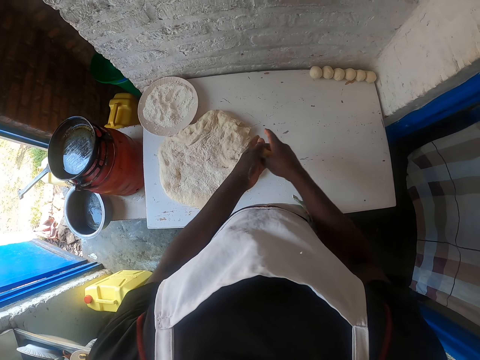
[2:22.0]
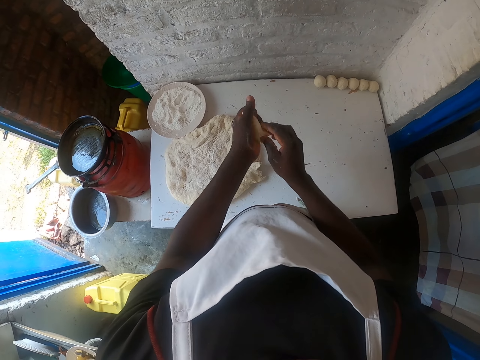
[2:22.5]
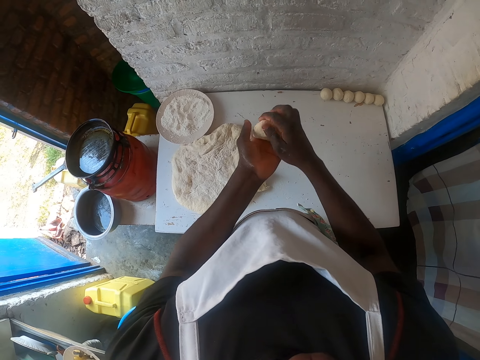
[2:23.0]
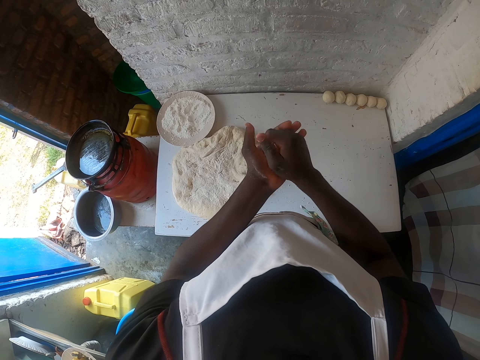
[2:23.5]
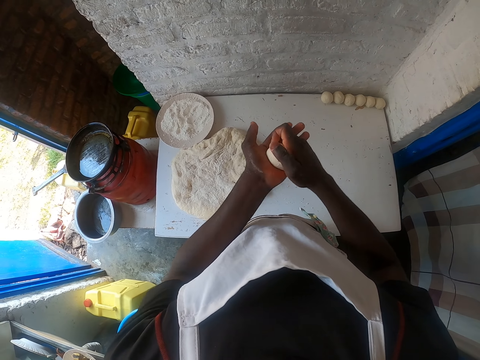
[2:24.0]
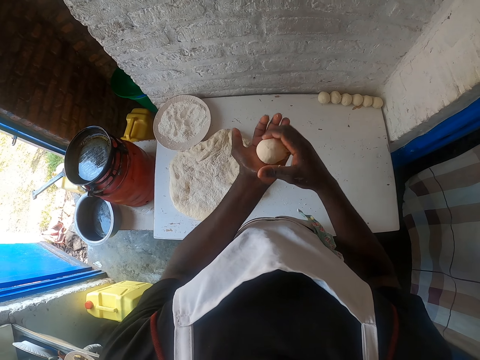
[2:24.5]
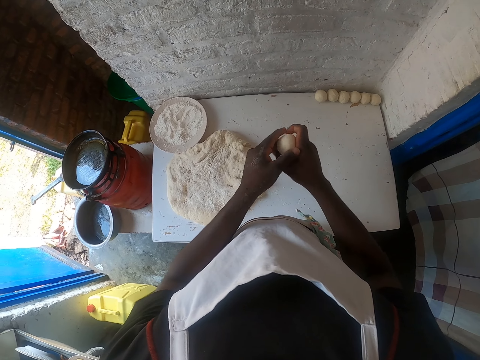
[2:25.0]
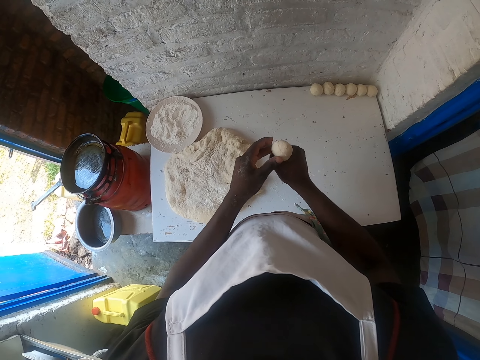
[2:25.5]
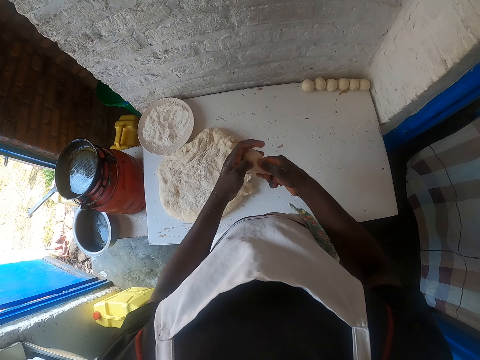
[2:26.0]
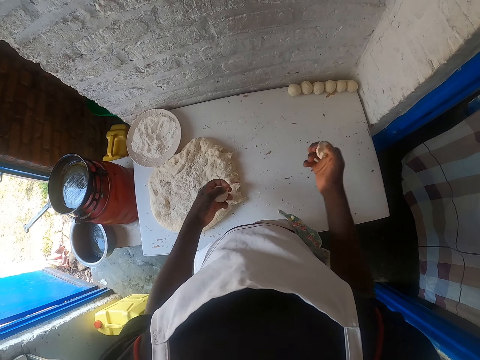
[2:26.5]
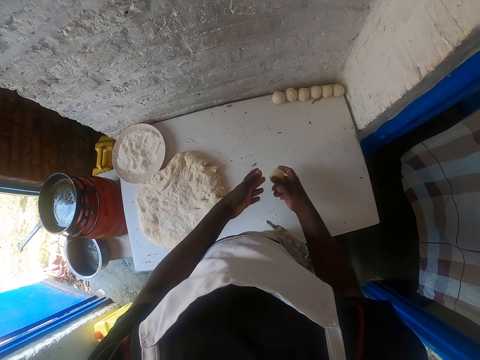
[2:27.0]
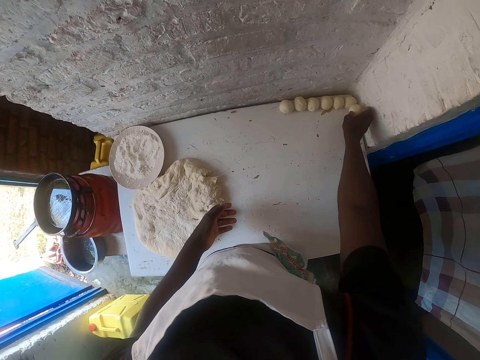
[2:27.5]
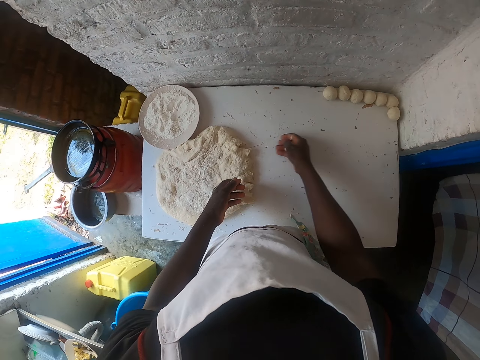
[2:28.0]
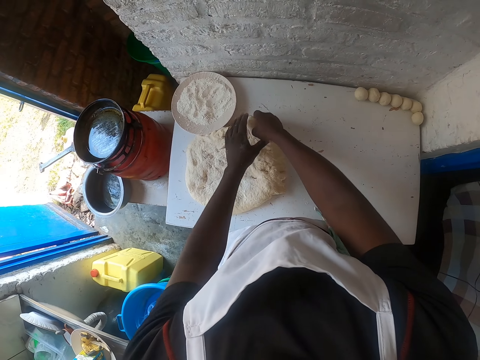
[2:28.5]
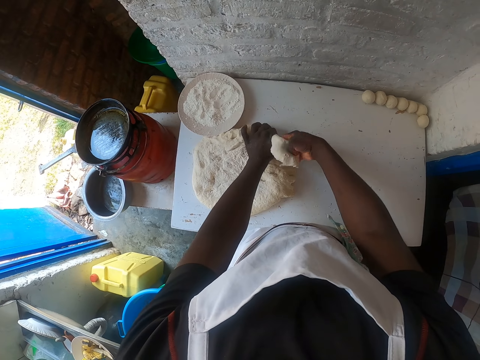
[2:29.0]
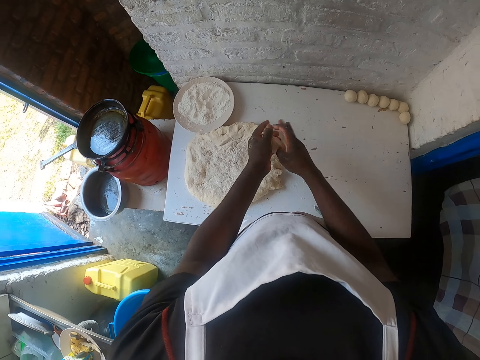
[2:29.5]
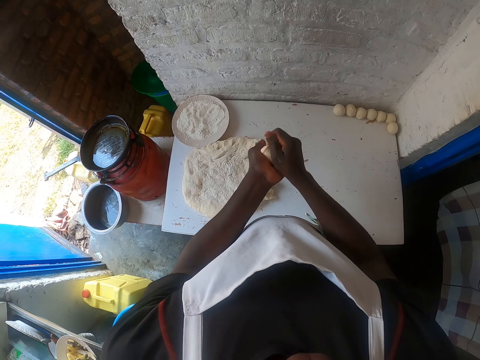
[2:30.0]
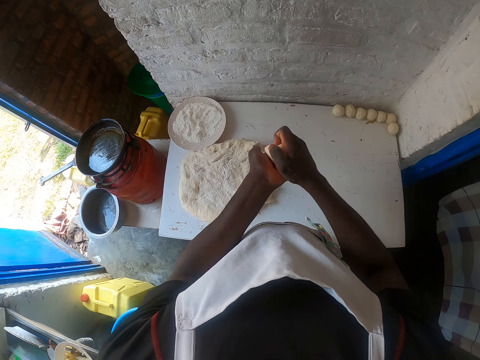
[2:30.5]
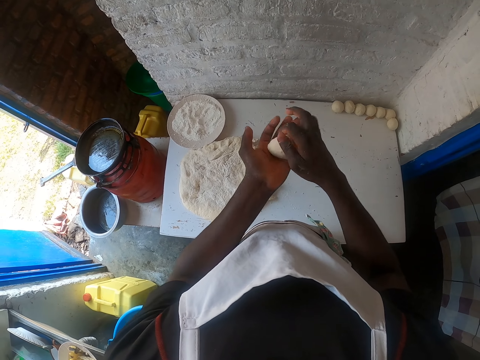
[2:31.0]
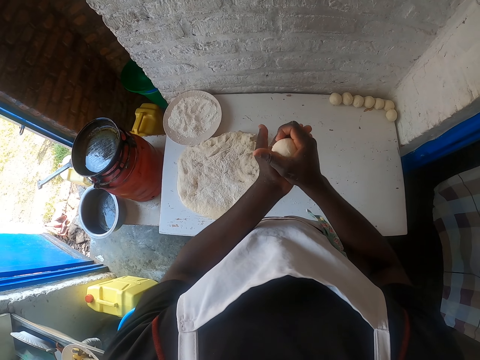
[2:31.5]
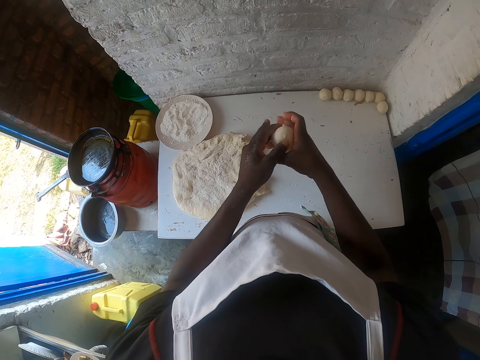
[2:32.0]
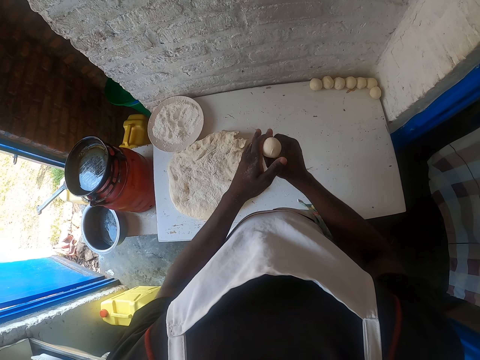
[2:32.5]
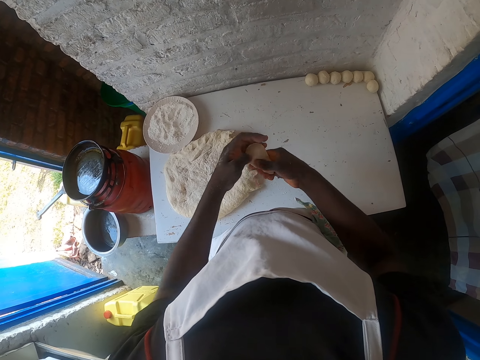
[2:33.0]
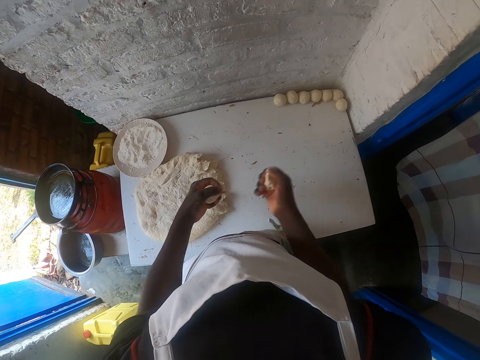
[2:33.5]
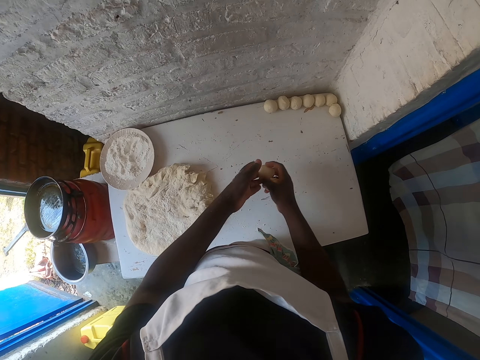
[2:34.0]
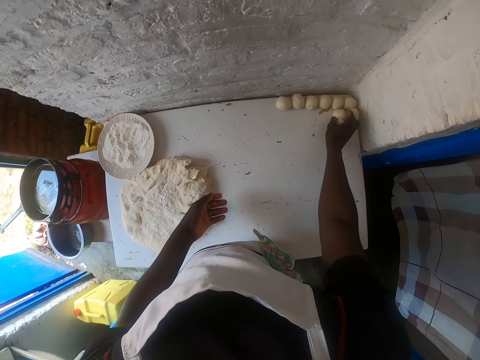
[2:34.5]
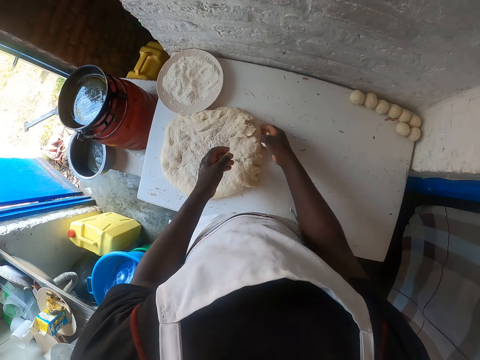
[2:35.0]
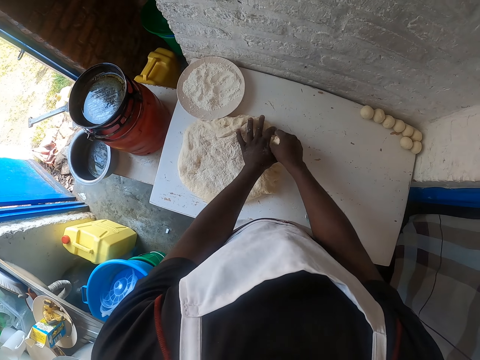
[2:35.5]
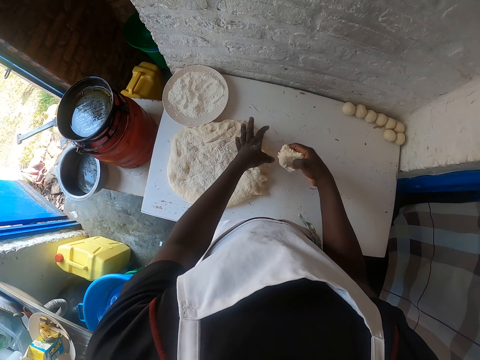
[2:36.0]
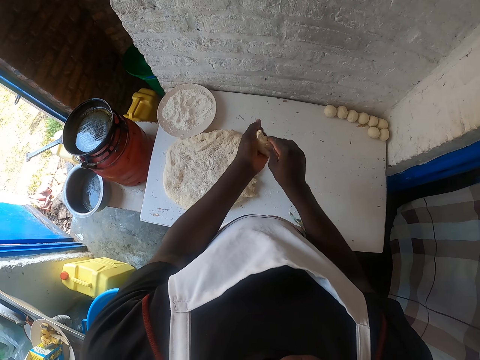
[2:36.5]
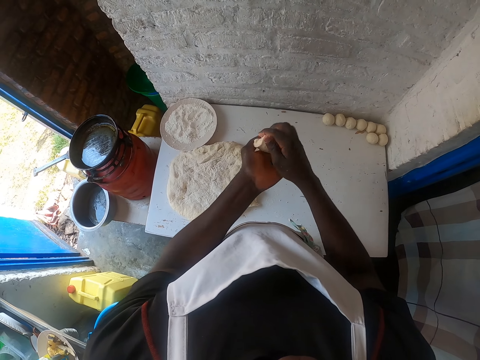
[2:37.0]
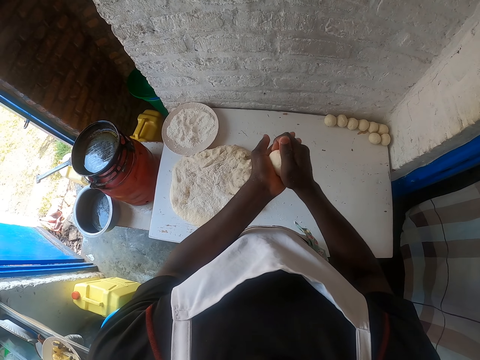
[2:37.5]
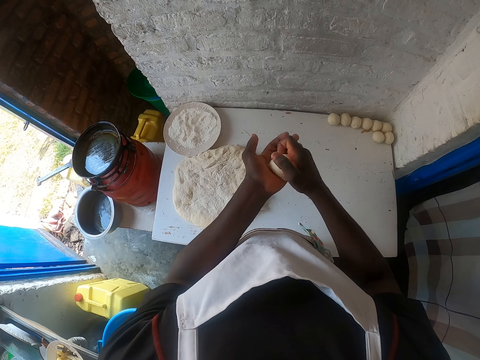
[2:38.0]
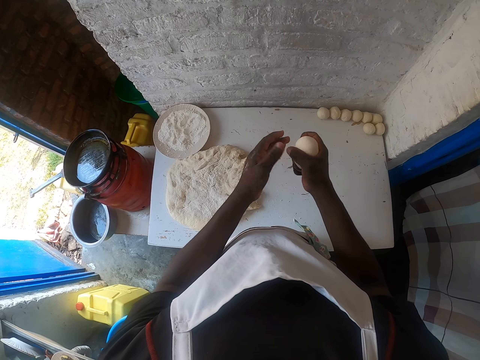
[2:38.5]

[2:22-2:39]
The camera wearer rolls the dough with both hands. They cut the dough from the hand. They make a ball of dough. They put the ball of dough on the table. They cut the dough with both hands. They roll the dough with both hands. They make a ball of dough. They cut the dough from the hand. They put the ball of dough on the table. They cut the dough with both hands. They roll the dough with both hands.

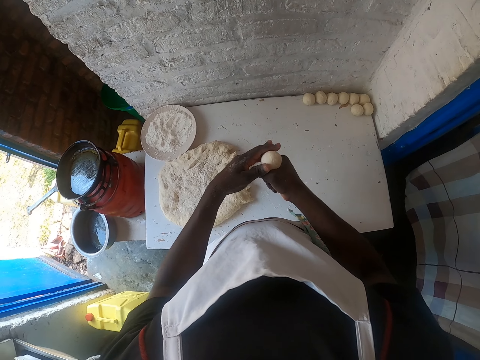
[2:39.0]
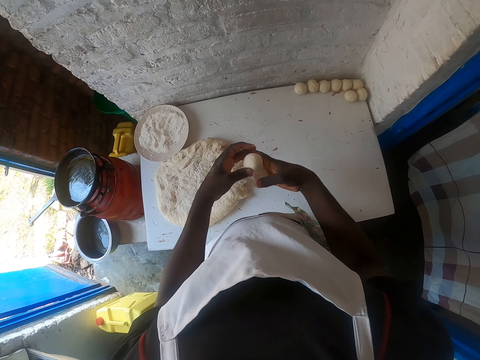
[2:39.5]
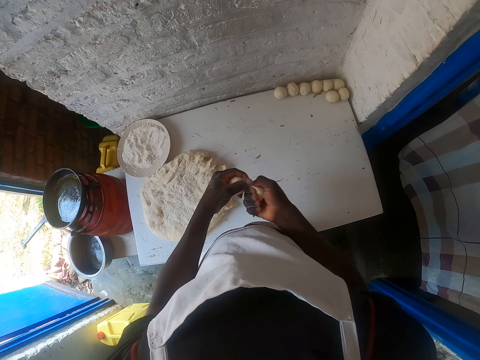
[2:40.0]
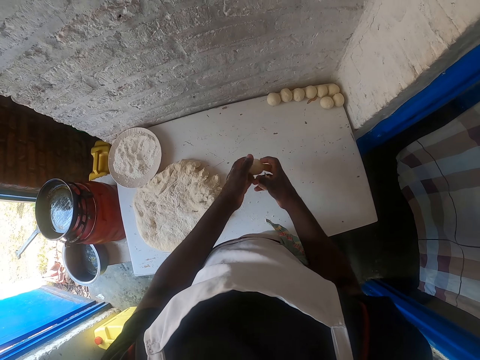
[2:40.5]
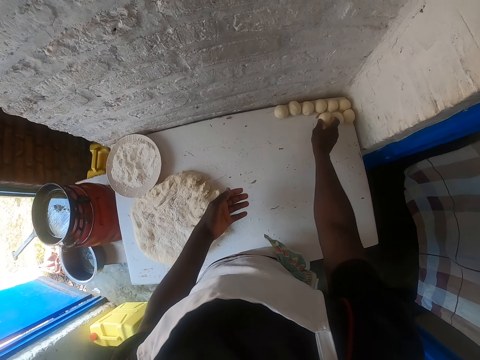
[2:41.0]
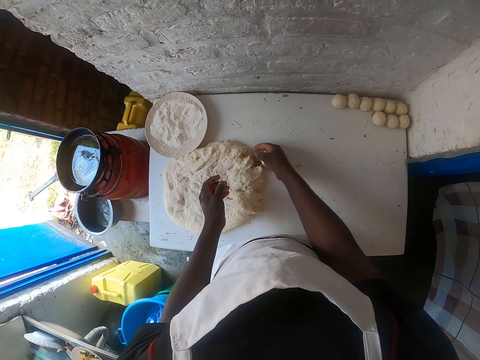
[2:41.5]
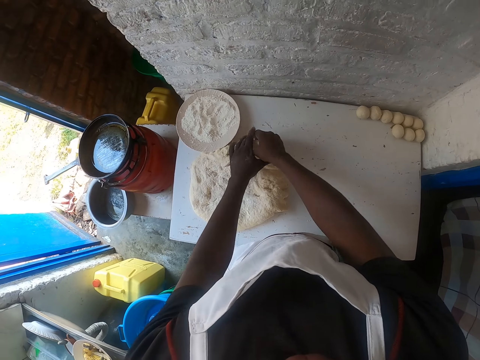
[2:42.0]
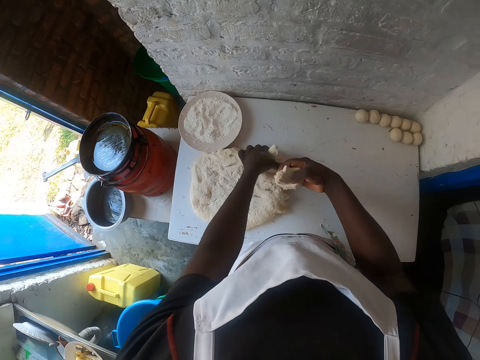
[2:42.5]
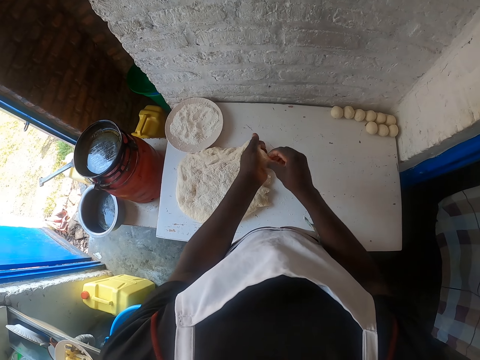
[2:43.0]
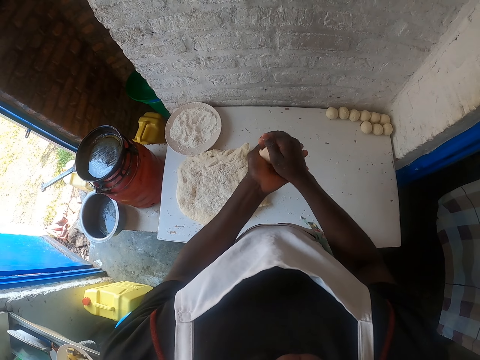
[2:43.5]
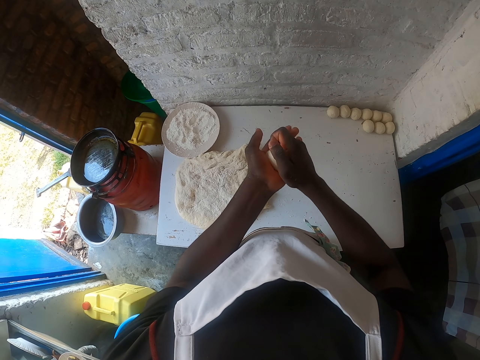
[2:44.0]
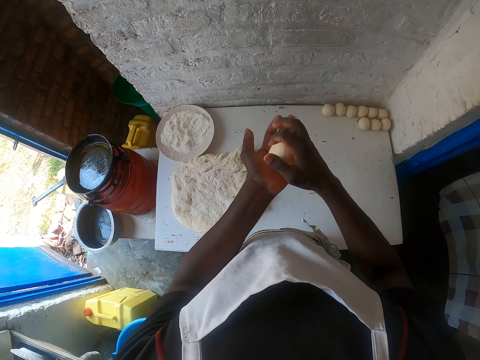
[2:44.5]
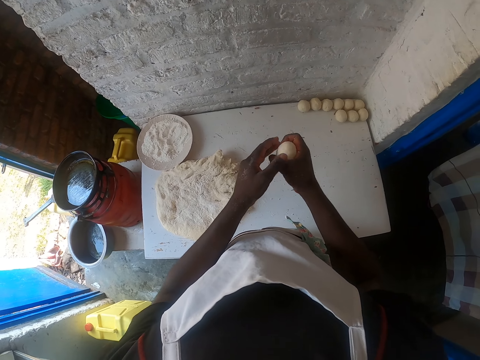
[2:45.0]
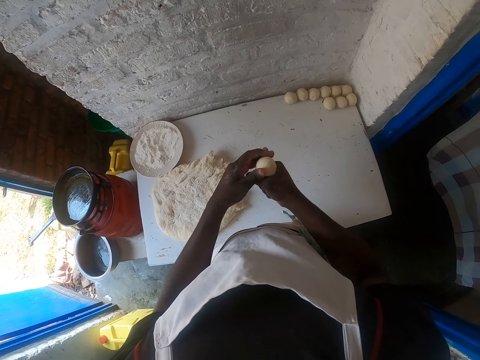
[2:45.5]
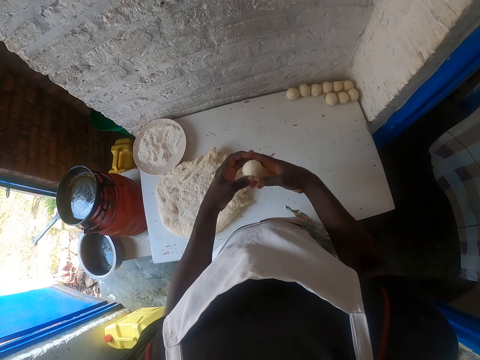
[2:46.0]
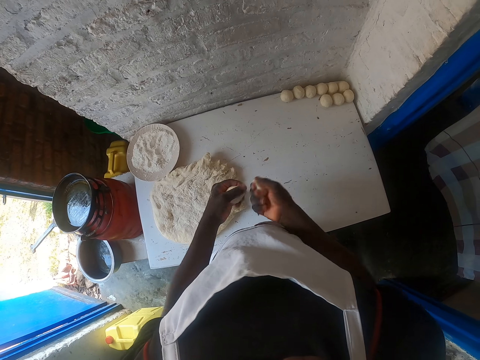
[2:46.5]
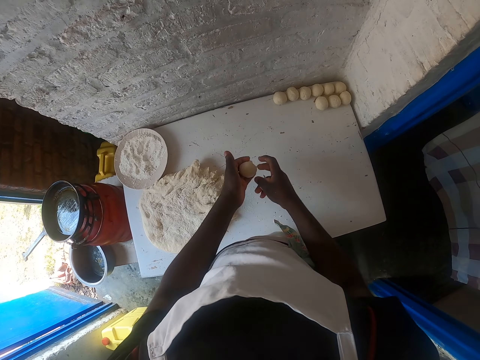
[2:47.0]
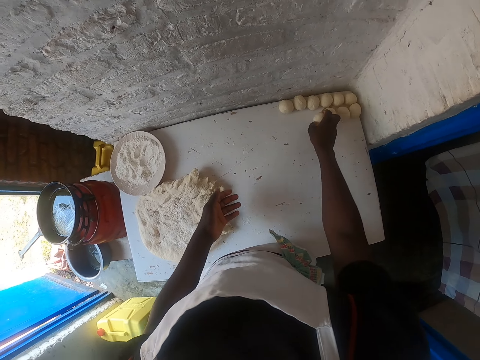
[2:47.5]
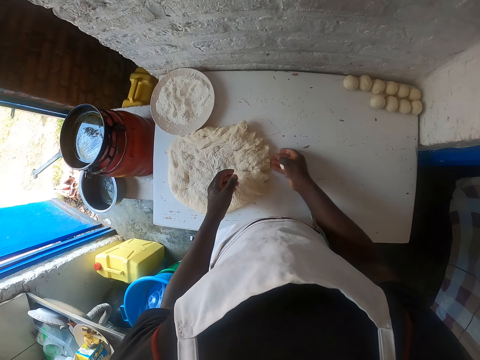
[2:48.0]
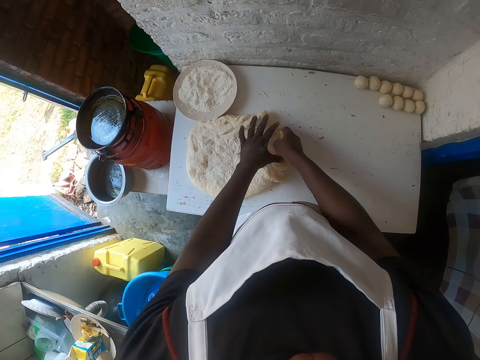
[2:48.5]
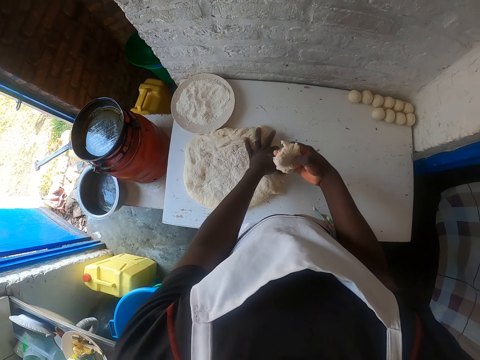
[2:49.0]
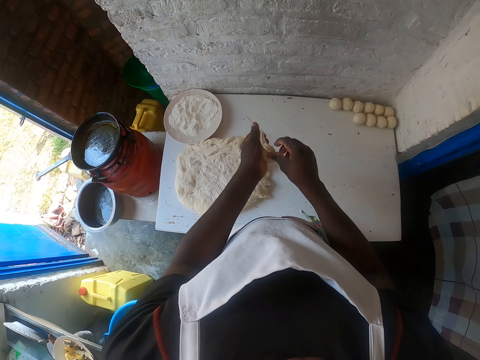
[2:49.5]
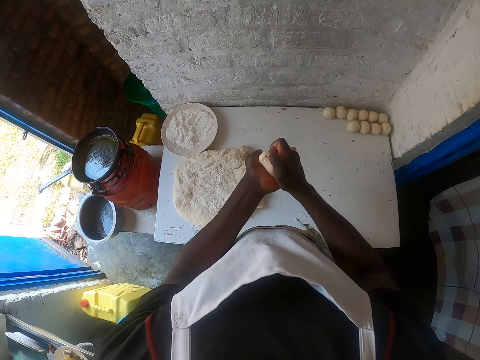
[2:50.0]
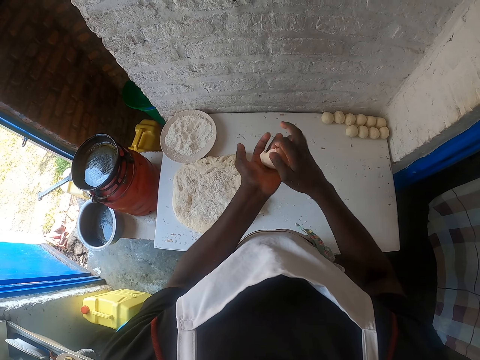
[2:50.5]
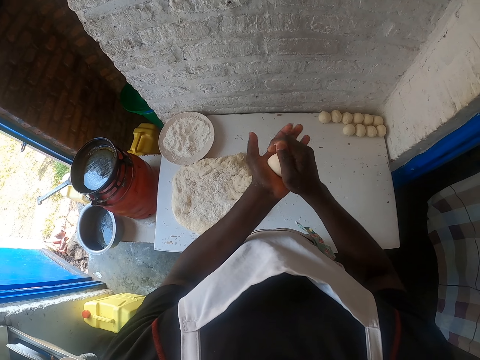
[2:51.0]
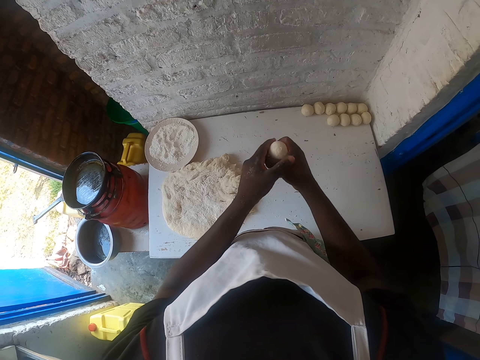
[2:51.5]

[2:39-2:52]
The camera wearer cuts the dough from the hand. They make a ball of dough. They put the ball of dough on the table. They cut the dough with both hands. They roll the dough with both hands. They cut the dough from the hand. They make a ball of dough. They put the ball of dough on the table. They cut the dough with both hands. They roll the dough with both hands.
